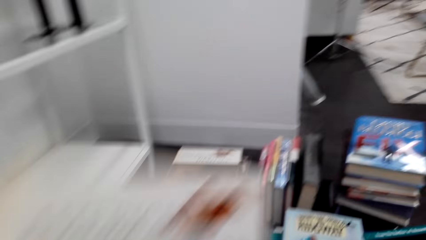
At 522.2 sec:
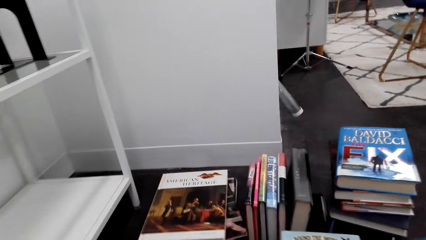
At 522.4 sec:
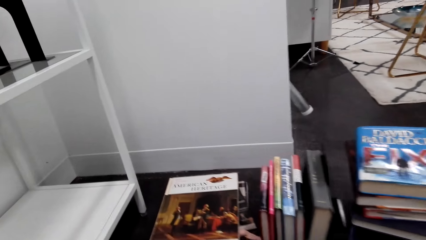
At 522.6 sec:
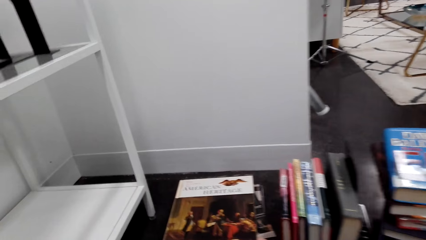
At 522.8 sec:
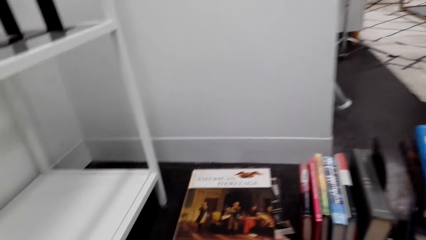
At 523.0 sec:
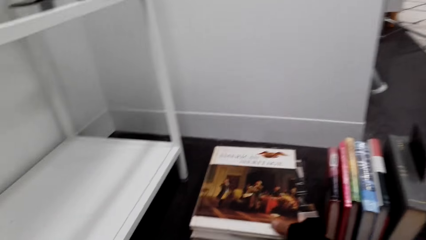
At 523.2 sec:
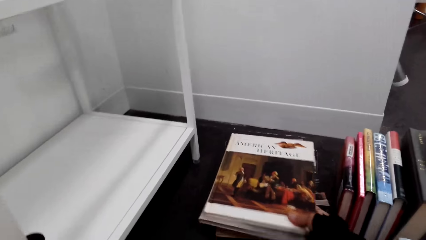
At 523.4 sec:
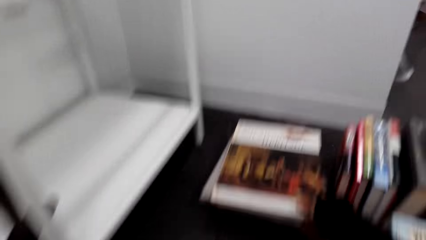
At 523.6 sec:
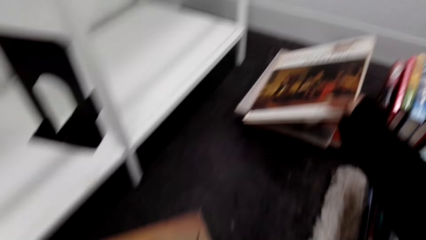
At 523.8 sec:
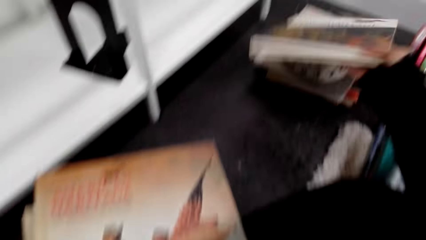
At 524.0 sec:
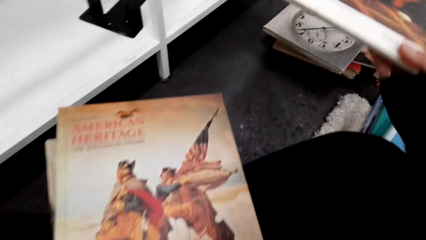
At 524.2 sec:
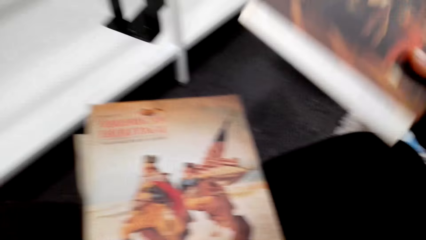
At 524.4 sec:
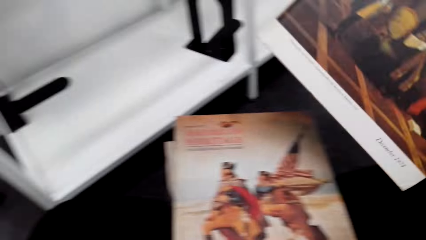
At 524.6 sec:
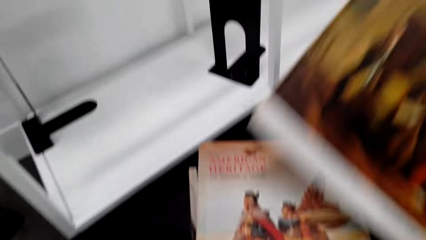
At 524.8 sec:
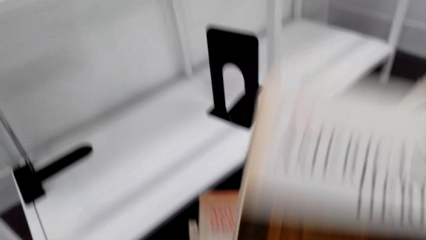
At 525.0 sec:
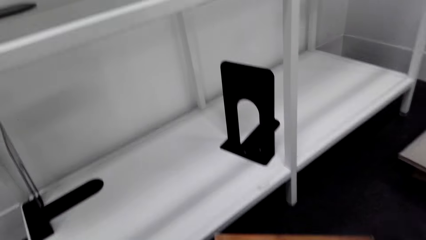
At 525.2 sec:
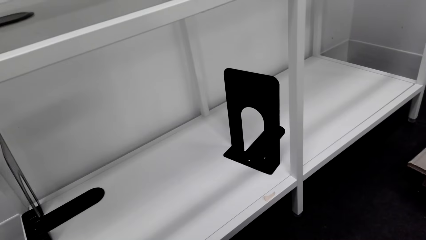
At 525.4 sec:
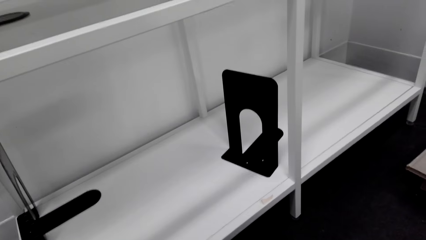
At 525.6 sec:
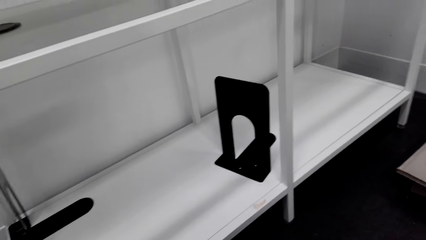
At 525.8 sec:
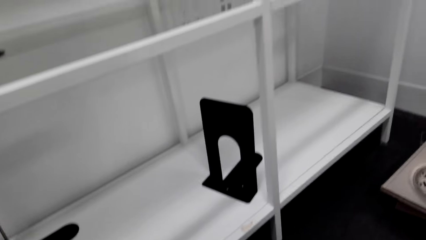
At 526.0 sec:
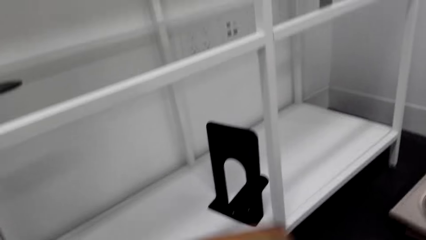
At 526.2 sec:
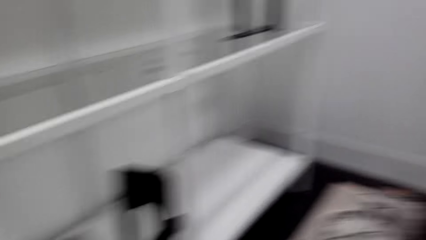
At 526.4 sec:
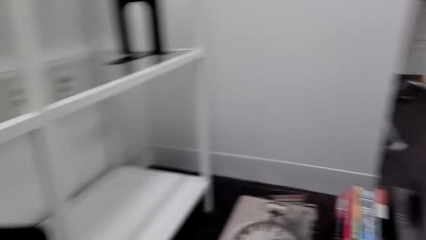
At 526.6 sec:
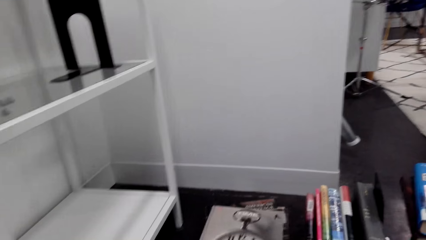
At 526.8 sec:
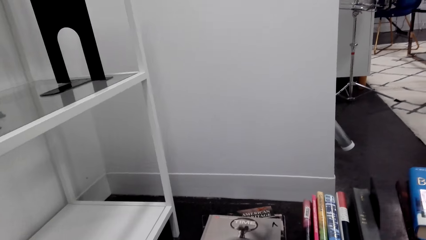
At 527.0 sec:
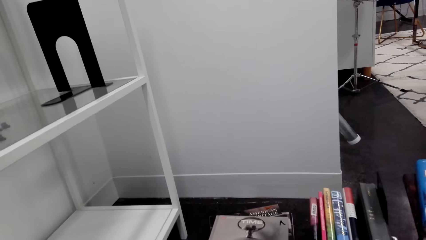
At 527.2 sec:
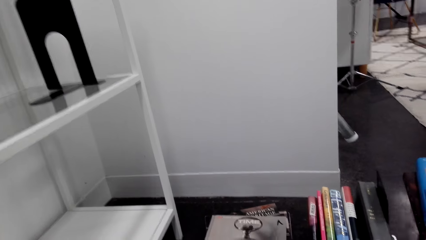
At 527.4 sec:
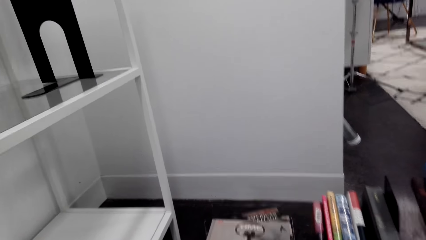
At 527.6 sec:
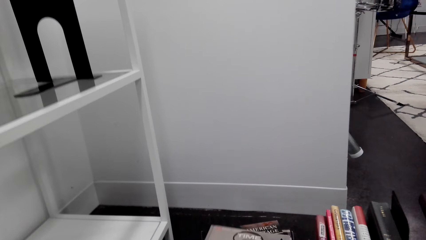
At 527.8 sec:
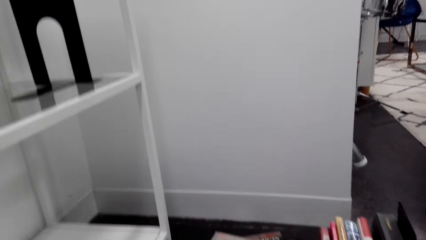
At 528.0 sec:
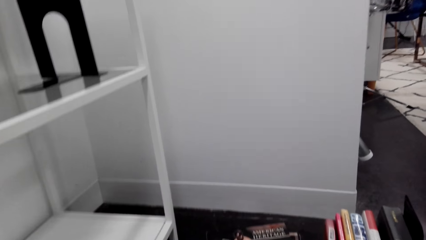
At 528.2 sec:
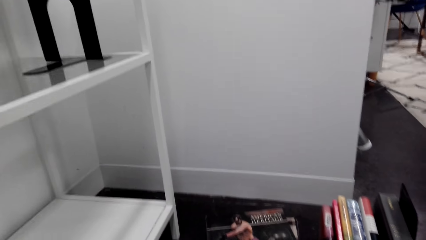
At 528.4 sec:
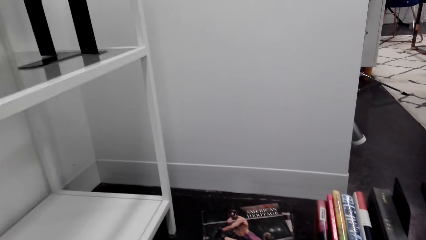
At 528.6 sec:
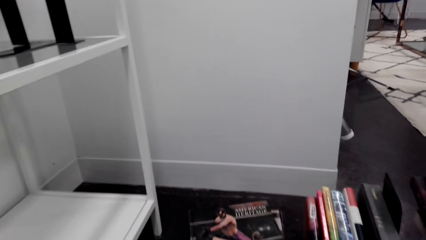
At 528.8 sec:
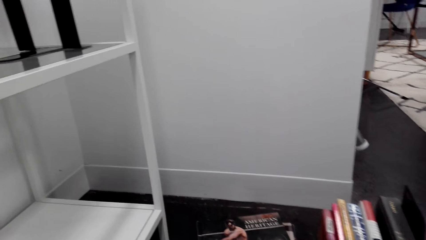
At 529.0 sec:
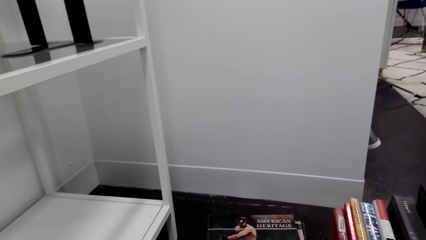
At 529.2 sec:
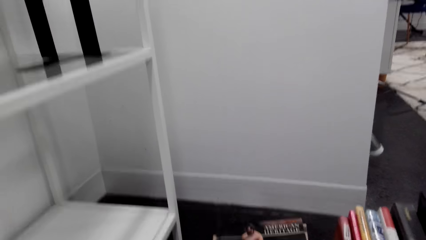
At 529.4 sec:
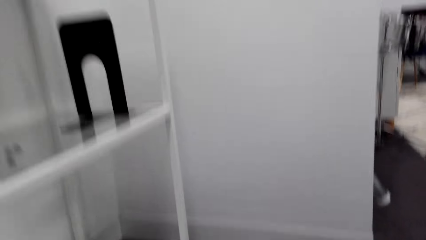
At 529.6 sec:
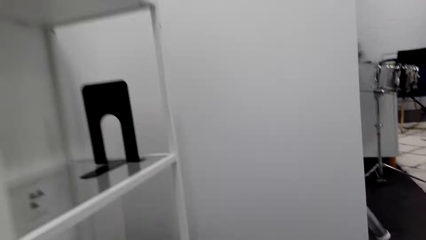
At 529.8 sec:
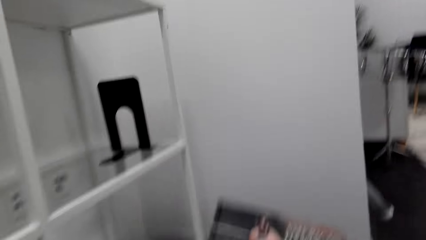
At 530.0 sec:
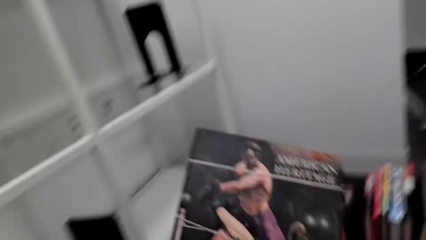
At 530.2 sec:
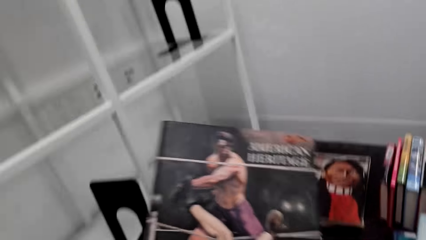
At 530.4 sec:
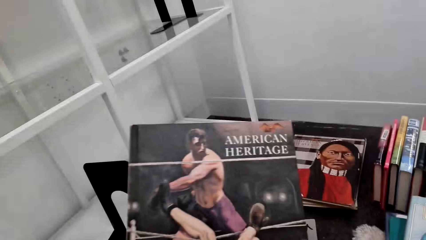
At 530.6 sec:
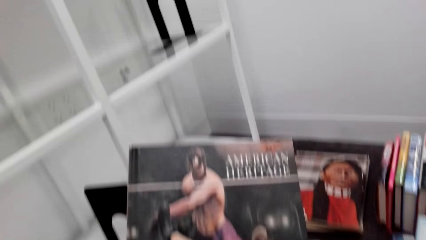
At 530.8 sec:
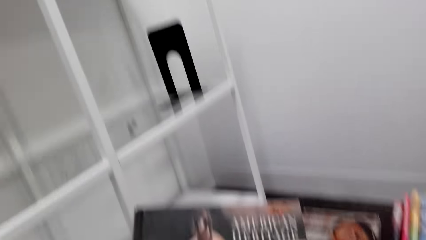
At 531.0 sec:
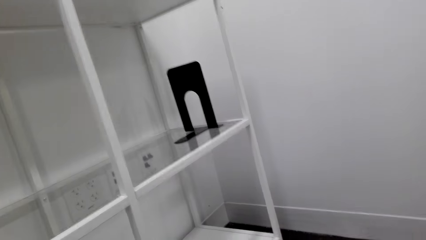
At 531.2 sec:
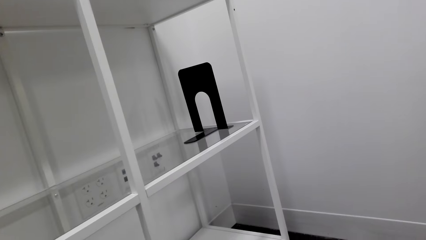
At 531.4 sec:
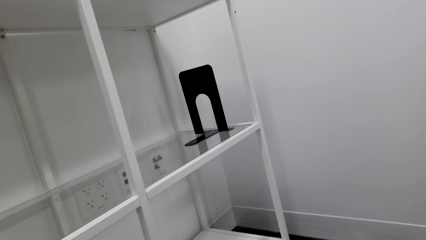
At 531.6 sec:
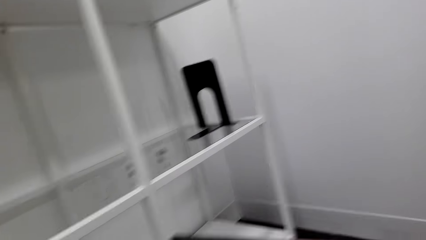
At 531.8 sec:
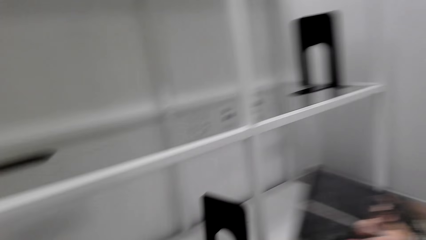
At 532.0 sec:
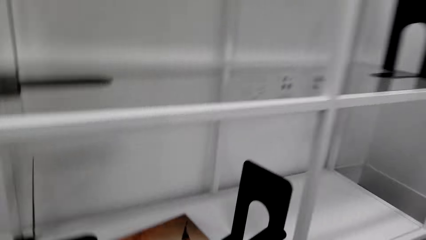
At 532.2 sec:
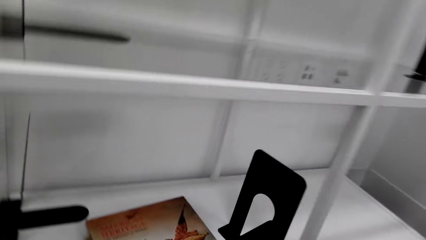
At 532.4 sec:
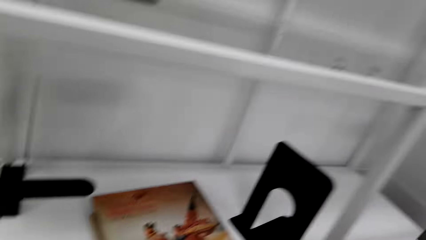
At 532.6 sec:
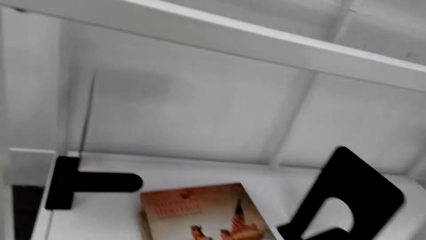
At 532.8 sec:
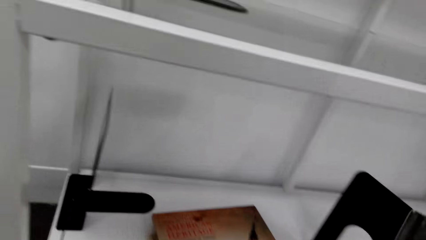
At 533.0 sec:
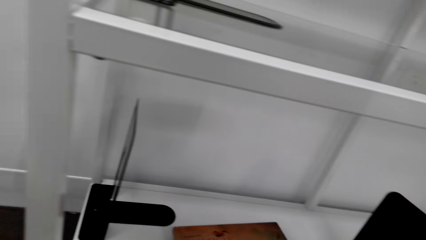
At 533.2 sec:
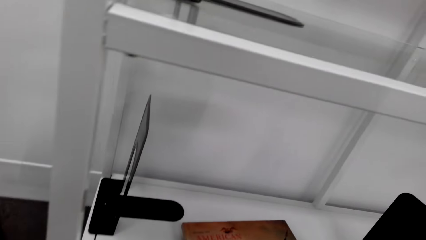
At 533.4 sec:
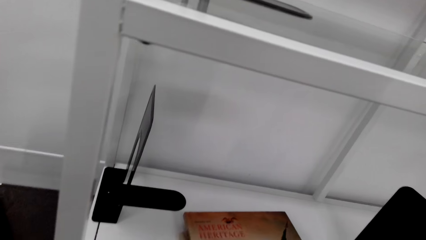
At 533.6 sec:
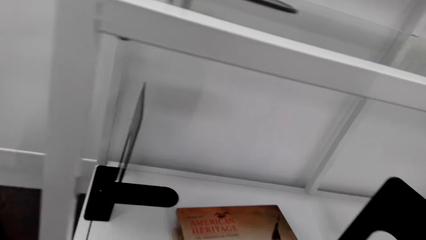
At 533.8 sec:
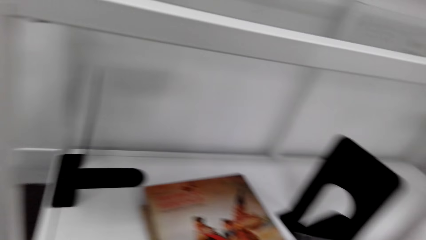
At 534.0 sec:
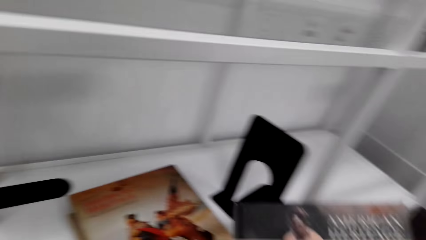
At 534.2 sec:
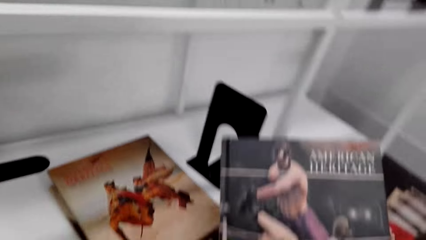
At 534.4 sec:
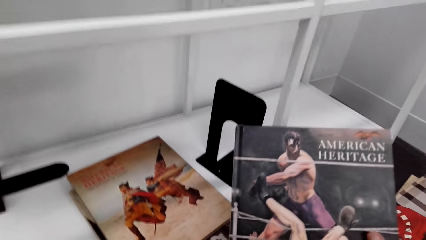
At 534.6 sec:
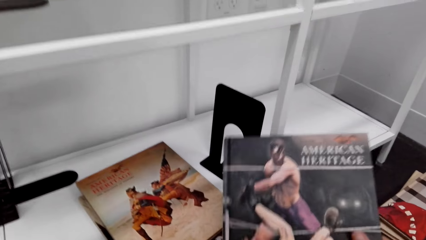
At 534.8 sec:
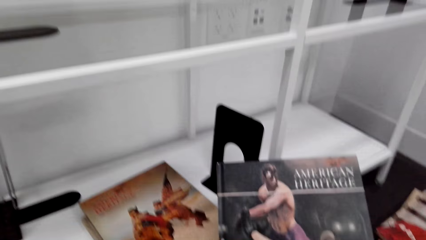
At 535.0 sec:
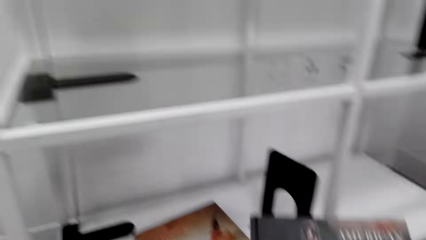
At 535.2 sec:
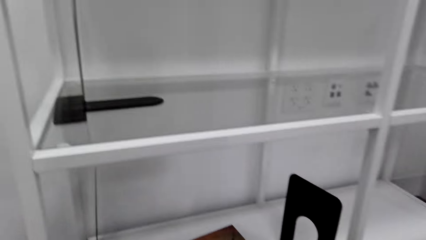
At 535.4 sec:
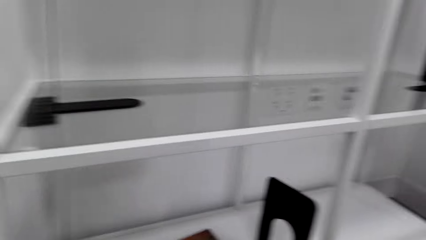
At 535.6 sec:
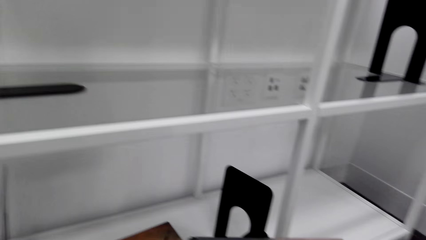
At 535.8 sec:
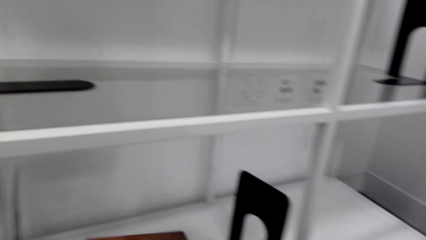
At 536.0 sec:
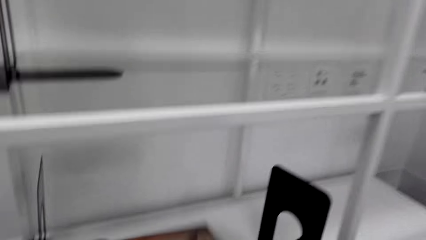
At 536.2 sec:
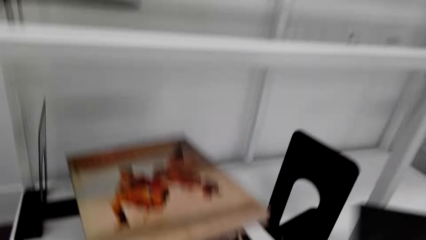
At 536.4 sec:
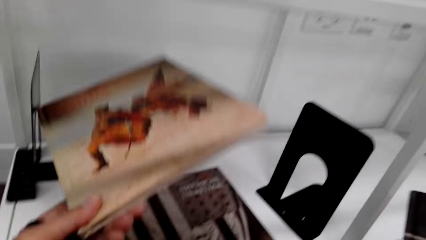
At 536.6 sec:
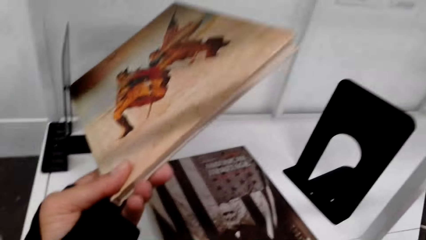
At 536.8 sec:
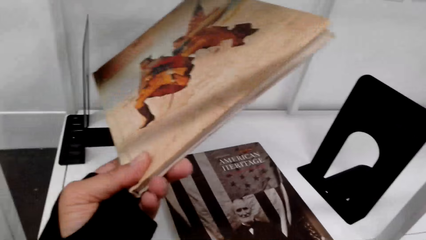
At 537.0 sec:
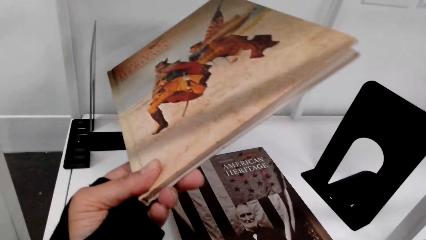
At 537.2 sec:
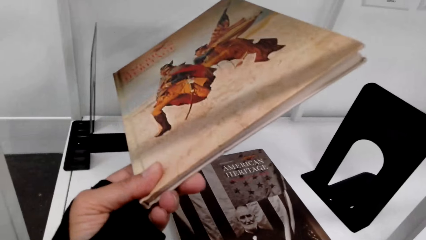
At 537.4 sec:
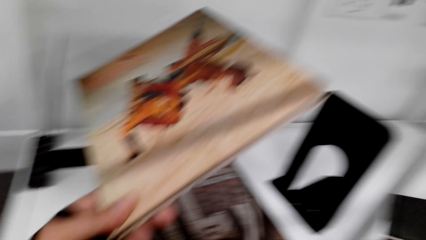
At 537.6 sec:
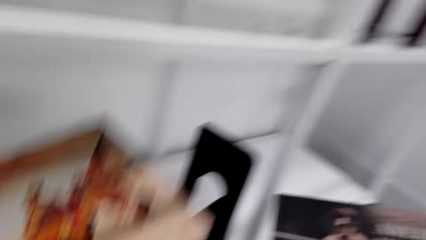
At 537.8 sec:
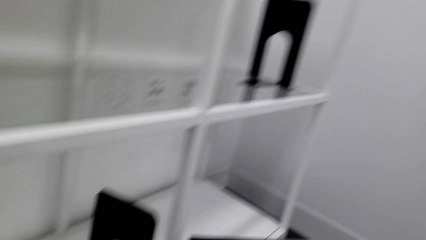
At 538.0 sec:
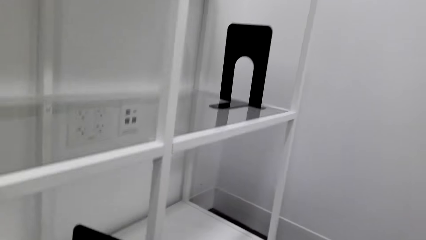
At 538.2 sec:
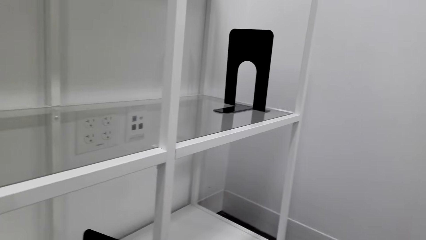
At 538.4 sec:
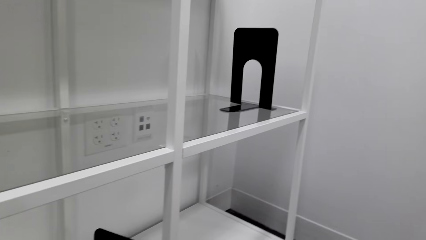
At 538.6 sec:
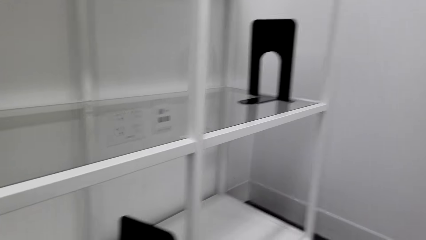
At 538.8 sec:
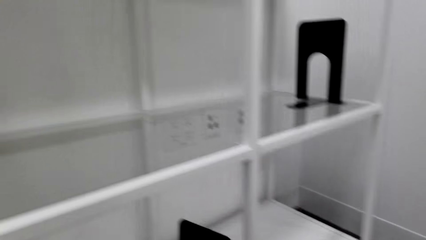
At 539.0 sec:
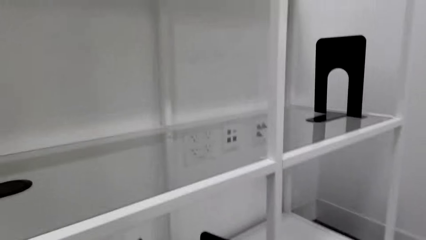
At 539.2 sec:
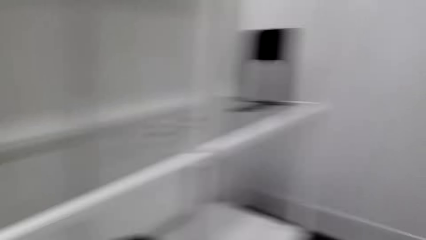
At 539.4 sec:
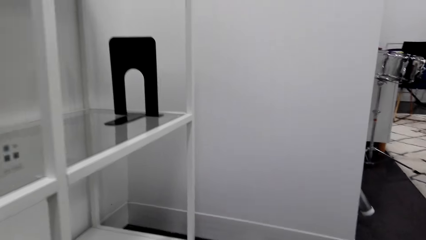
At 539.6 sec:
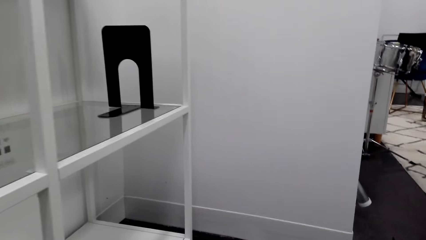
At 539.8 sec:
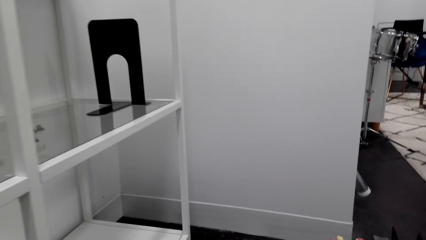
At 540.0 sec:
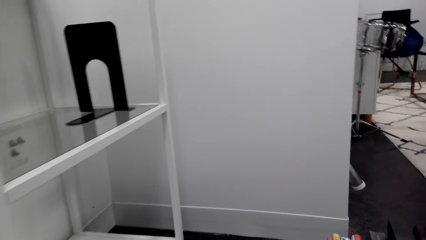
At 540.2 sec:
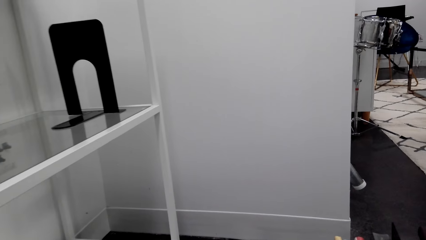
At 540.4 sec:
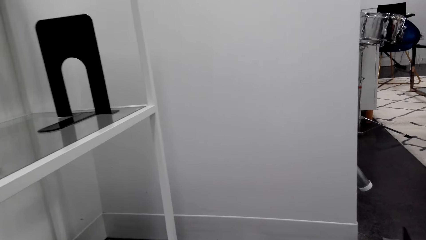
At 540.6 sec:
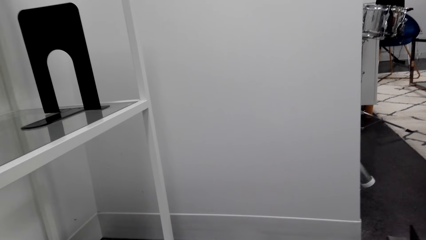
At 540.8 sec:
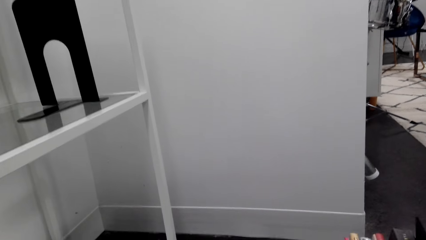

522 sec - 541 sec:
The camera wearer arranges the books. They pick the book on the floor with the right hand. They move the book to the left hand. They arrange the books. They knock the books on the floor. They pick the book on the floor with the right hand. They stare at the book. They move the books. They pick a book from the shelf. They move the books.
